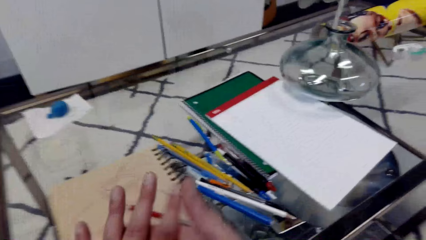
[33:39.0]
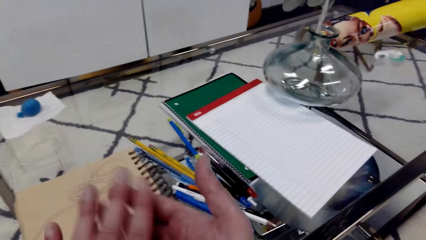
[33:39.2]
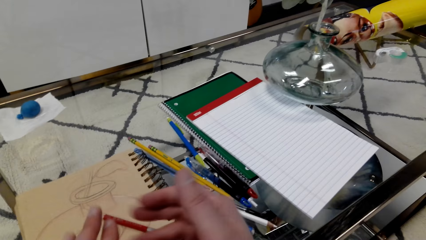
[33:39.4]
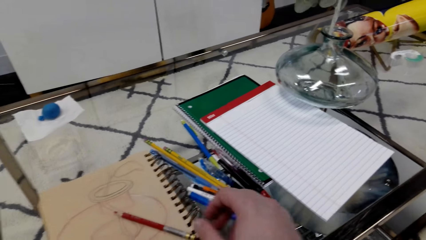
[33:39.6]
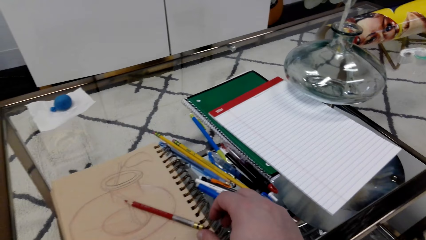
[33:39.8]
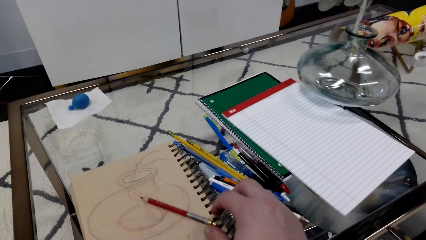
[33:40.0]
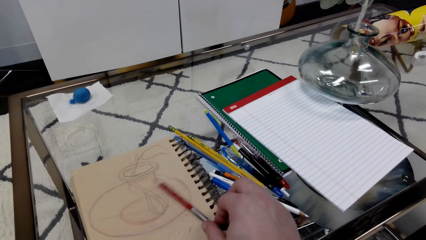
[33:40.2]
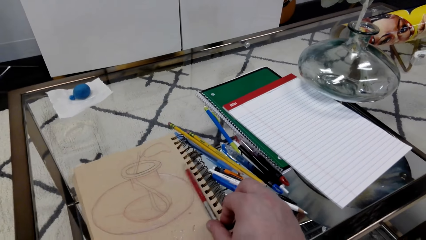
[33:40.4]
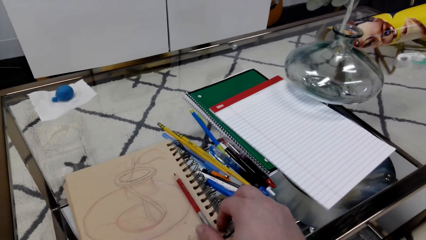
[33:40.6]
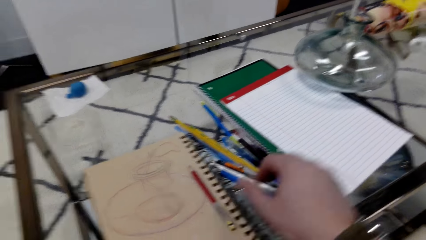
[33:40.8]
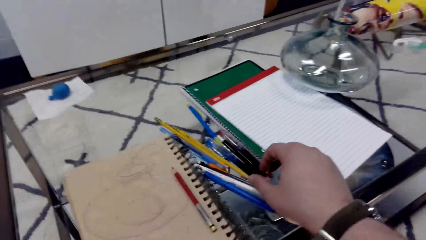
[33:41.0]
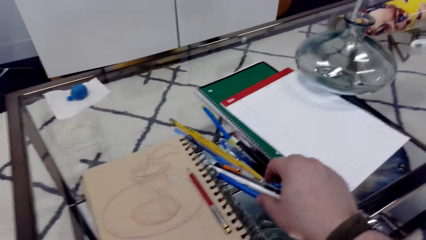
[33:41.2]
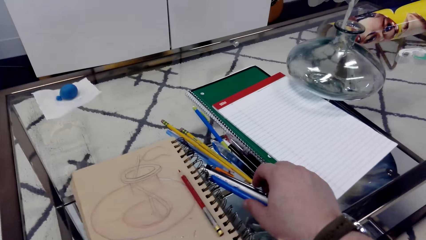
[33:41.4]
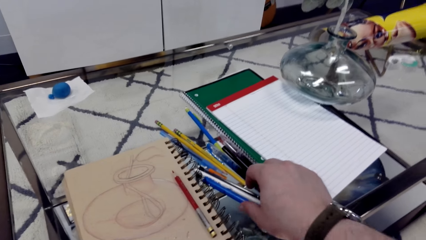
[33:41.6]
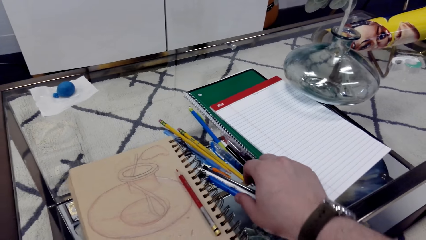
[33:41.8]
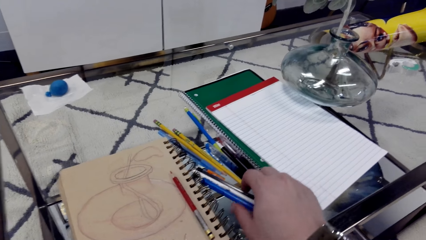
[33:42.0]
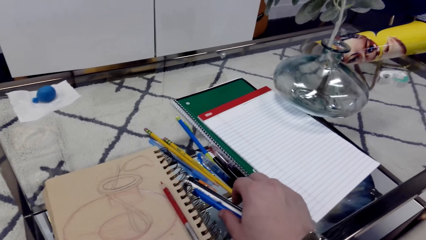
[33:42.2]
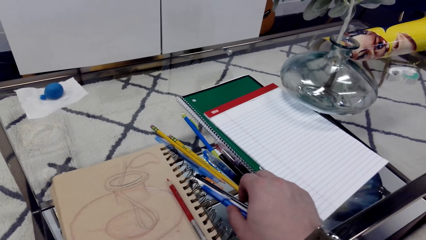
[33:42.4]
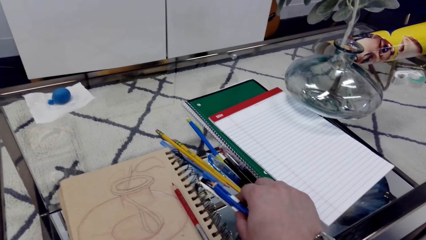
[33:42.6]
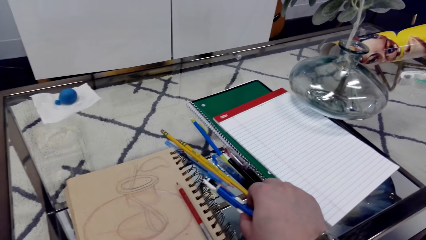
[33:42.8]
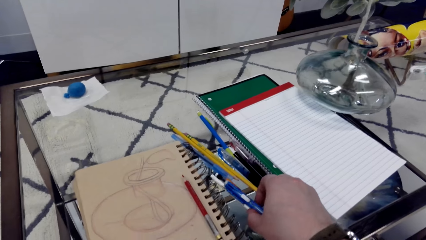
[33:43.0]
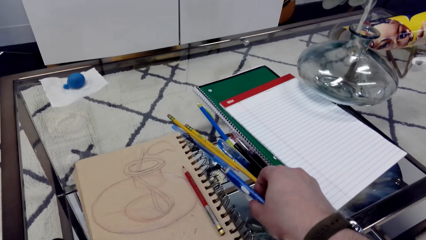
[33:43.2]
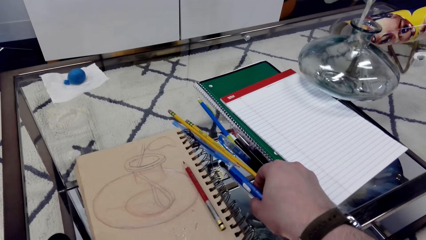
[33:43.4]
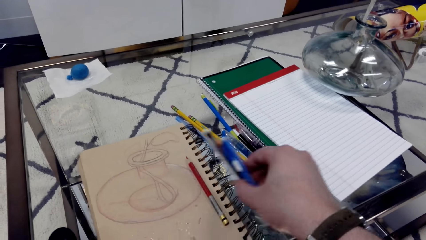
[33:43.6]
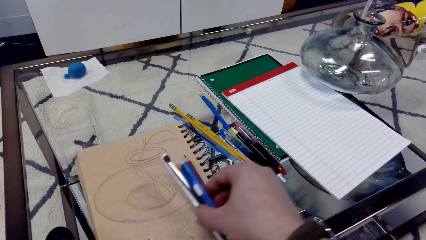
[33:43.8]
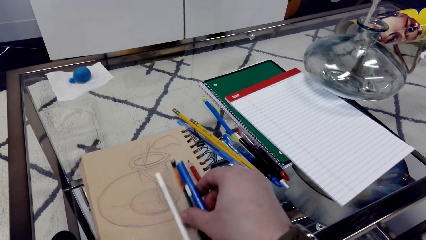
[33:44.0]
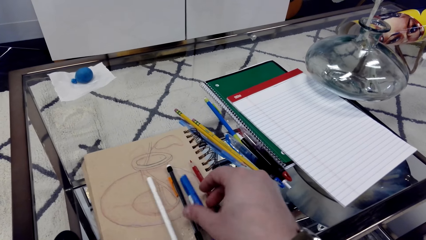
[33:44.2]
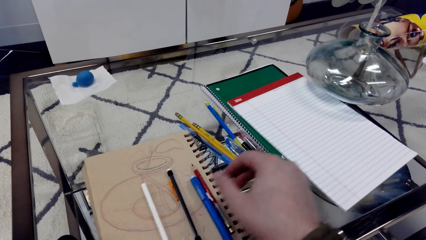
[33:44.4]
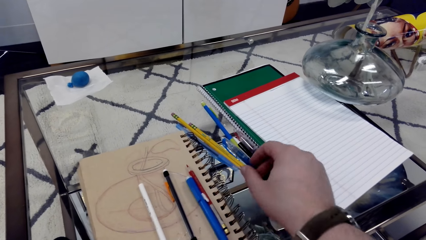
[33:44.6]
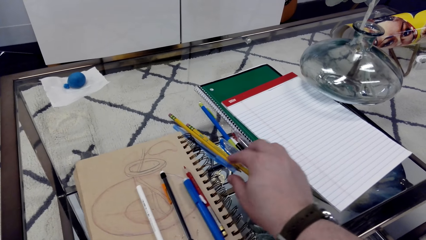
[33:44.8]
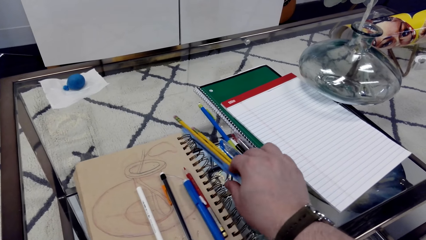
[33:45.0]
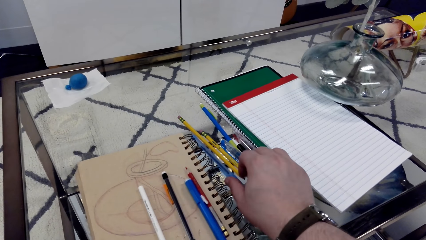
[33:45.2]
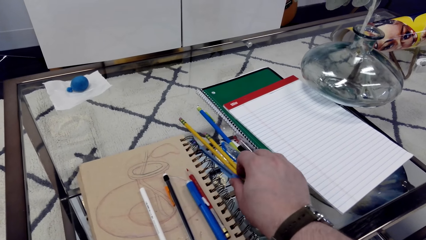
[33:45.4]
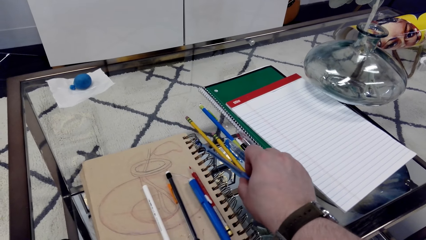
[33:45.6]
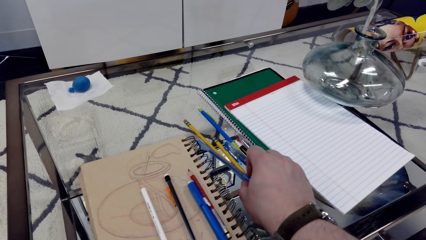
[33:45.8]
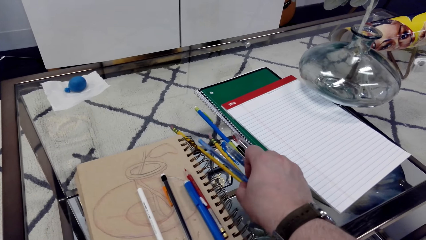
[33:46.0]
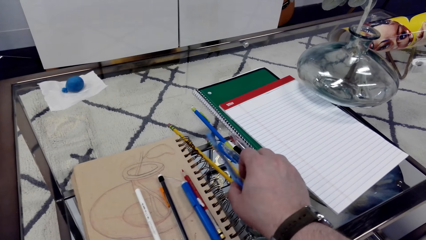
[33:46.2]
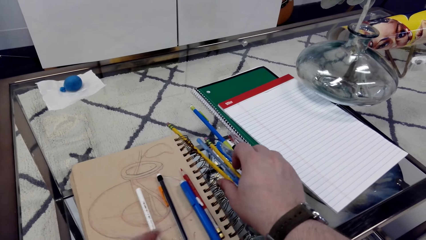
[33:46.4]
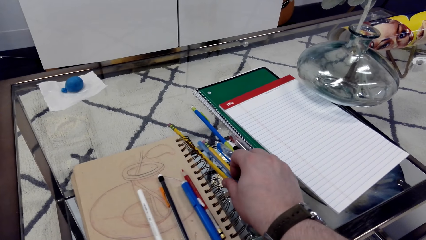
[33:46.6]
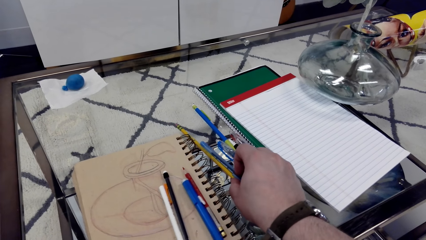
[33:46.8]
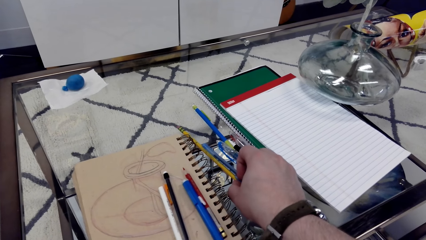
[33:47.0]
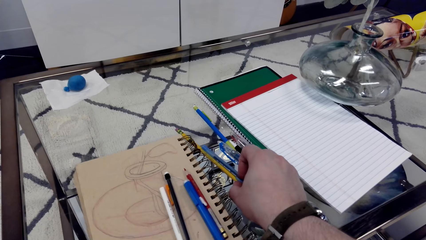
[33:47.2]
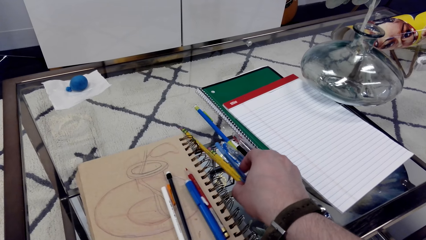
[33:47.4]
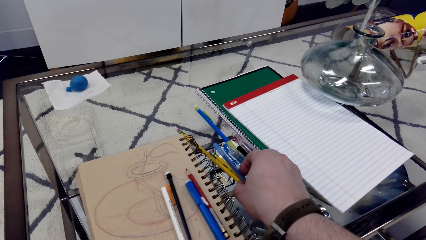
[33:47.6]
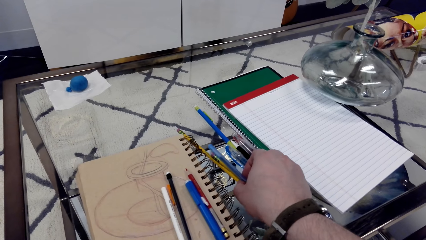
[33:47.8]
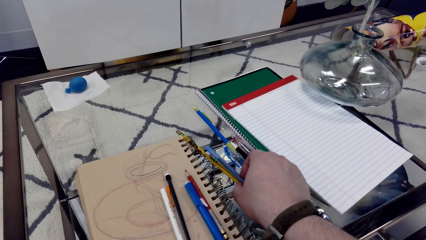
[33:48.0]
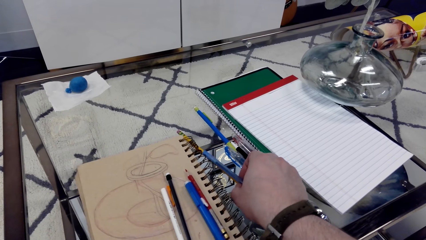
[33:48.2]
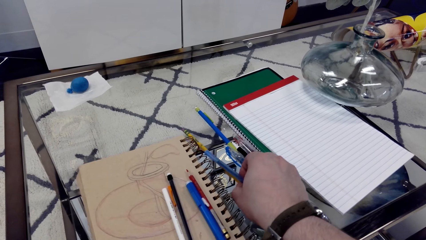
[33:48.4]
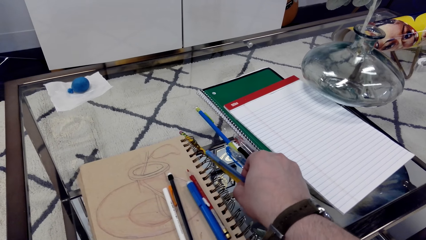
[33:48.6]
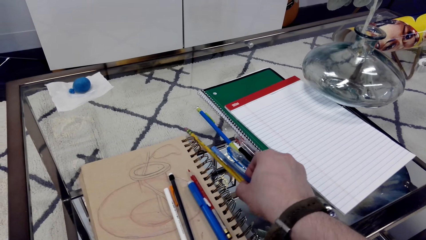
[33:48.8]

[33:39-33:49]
The camera wearer grabs a pencil. They pick up the pens.

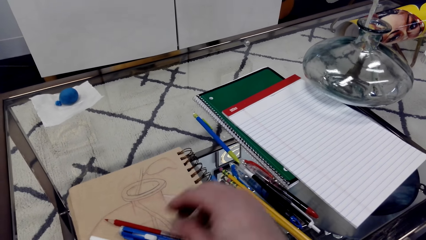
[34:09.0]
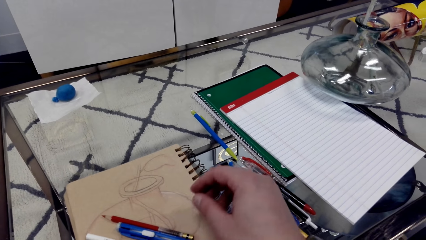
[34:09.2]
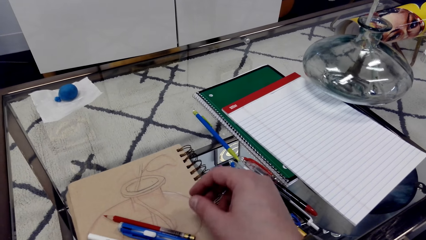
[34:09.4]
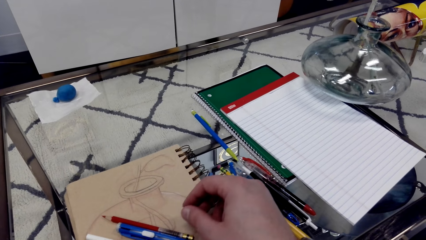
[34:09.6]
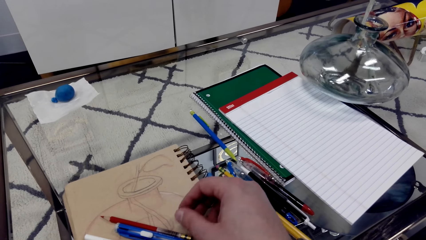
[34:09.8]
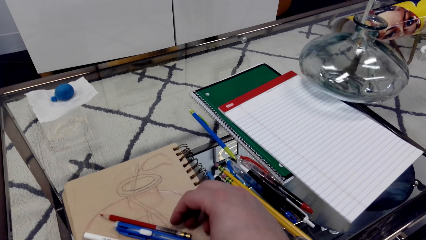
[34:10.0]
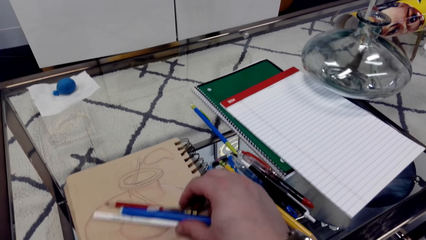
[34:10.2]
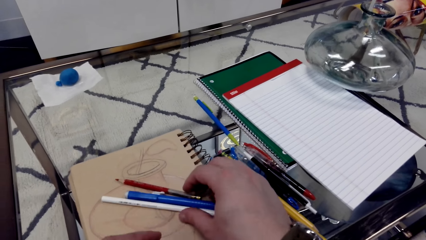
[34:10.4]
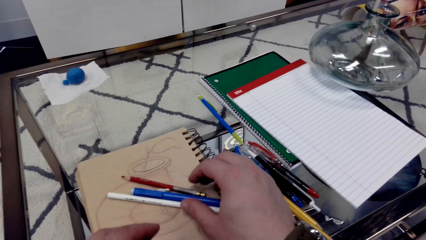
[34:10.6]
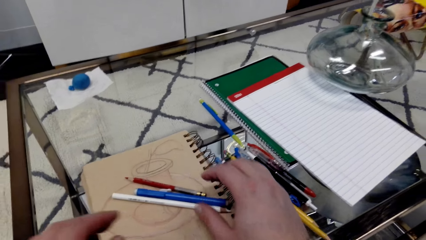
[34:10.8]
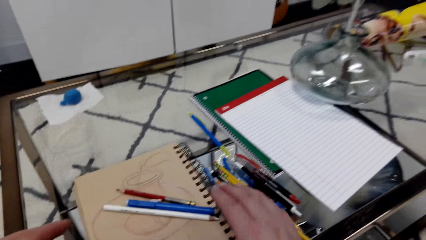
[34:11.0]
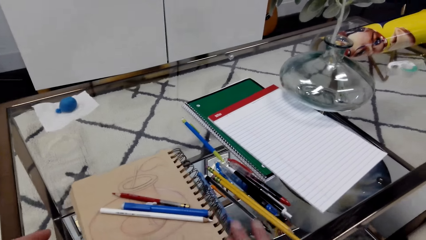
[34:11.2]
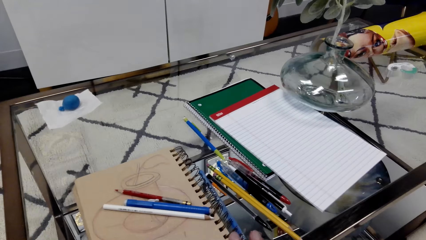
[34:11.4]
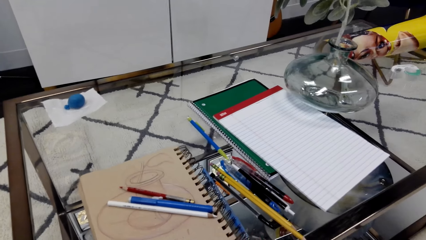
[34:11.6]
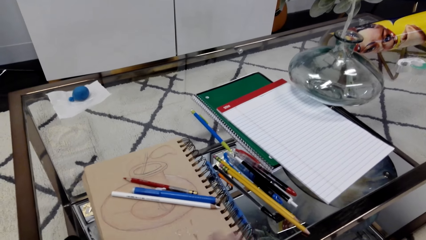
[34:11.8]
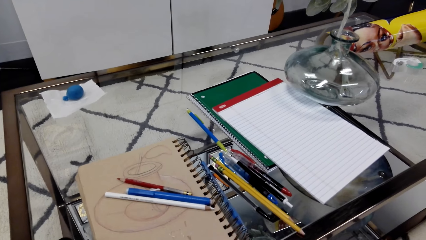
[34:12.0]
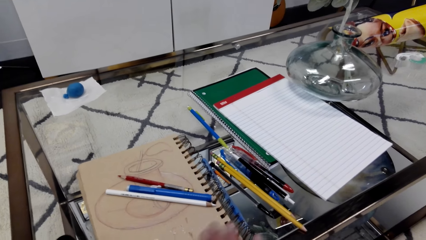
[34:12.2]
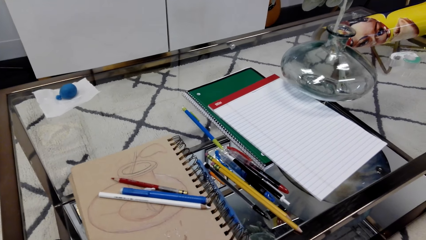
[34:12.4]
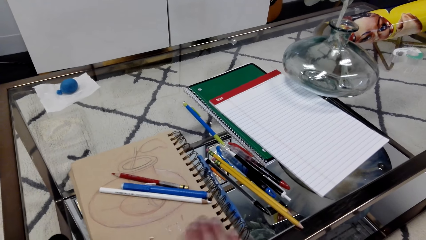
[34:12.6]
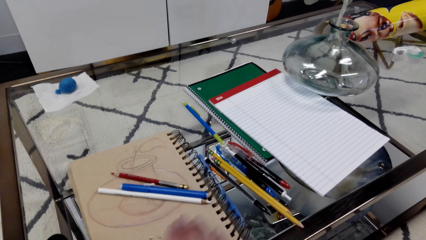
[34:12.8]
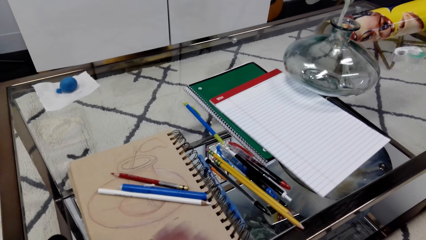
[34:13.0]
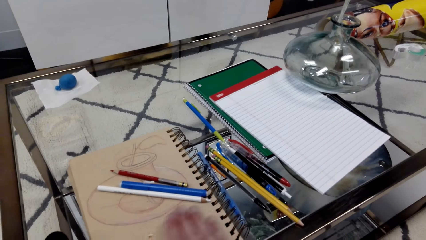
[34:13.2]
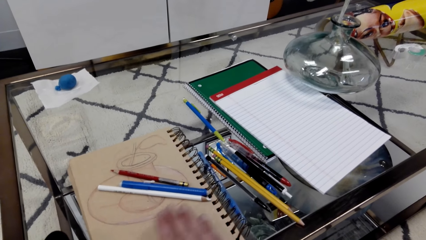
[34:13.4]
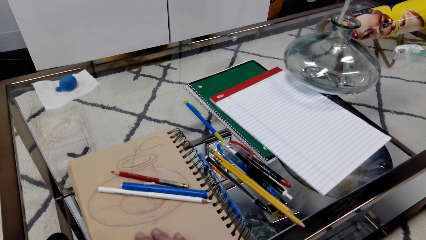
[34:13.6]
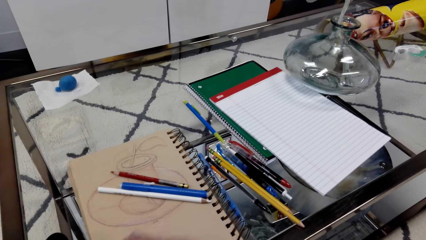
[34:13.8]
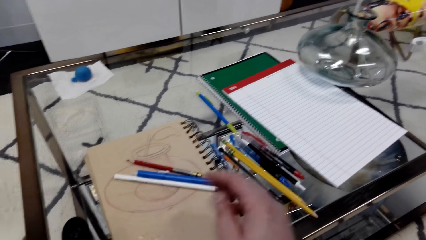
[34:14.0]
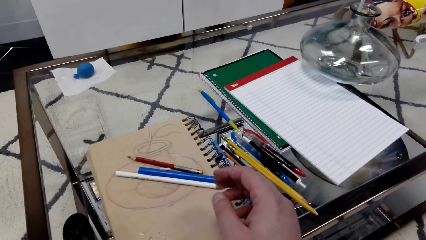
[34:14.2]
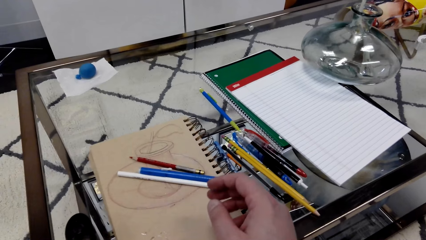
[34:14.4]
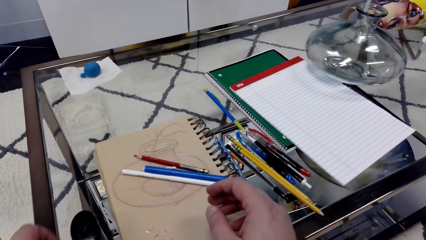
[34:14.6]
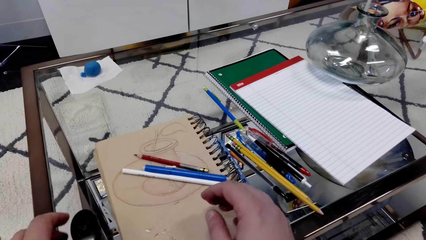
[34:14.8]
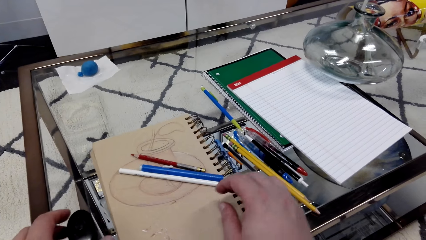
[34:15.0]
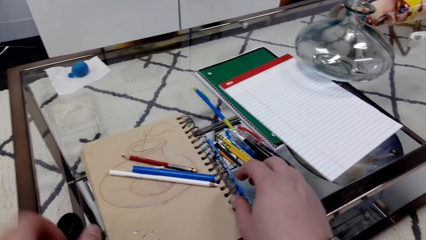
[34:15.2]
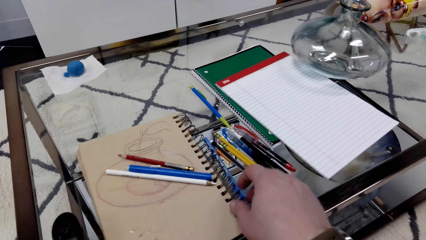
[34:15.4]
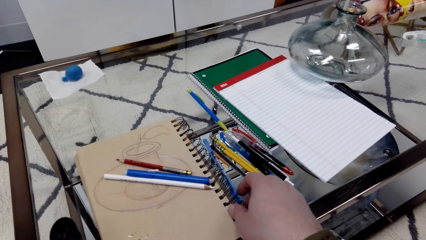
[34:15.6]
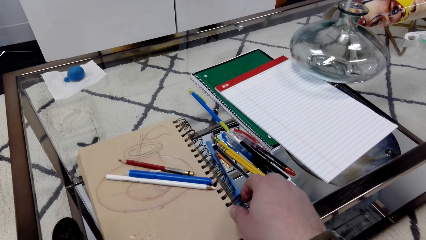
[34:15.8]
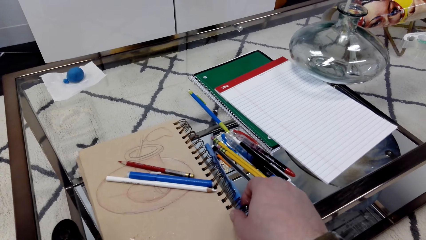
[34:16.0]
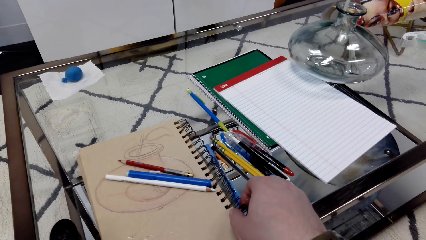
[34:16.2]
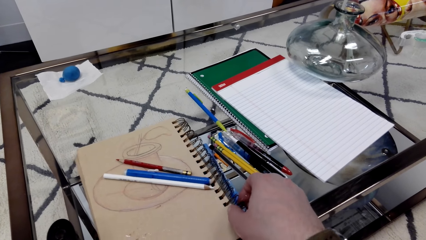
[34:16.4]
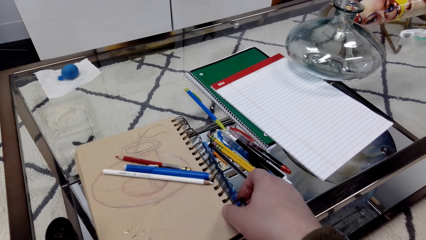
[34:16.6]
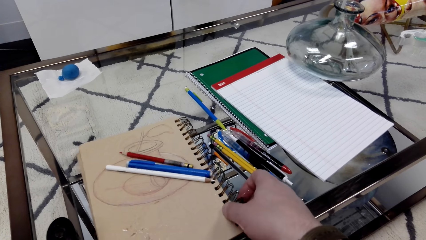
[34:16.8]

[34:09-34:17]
The camera wearer places the pens on the book.
